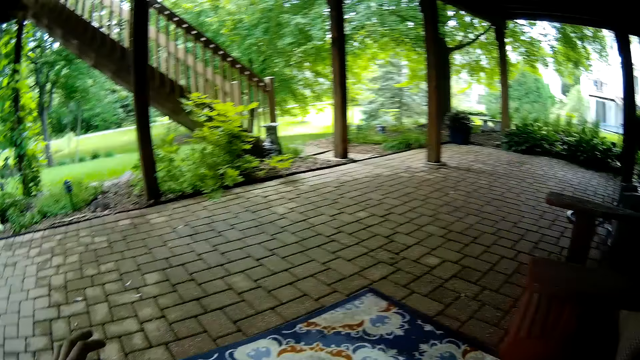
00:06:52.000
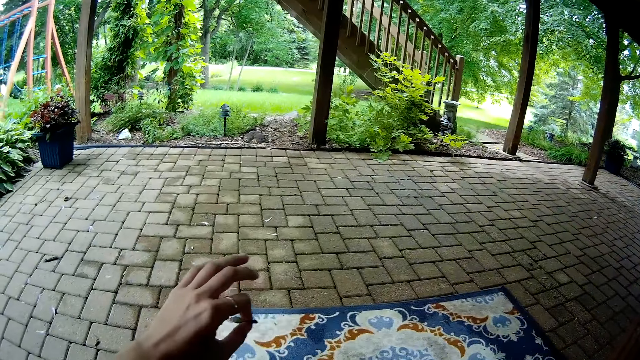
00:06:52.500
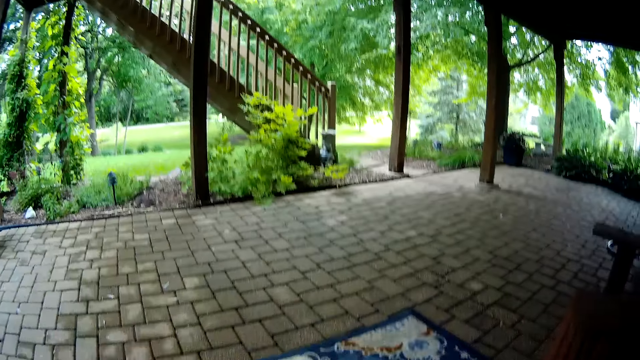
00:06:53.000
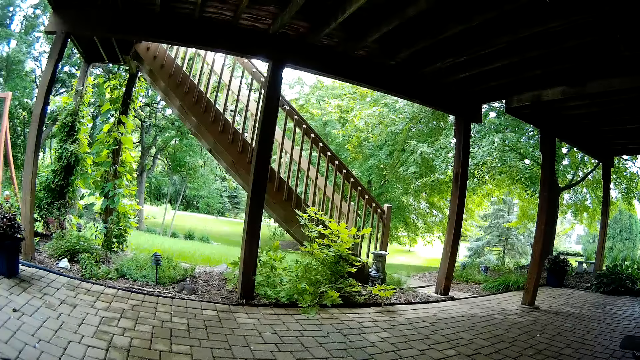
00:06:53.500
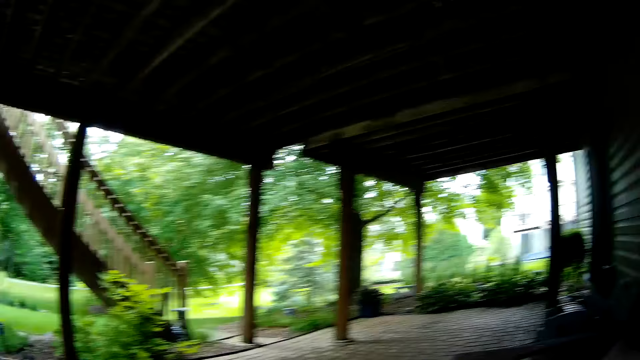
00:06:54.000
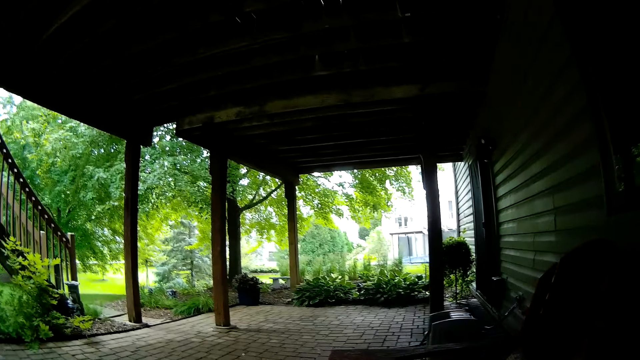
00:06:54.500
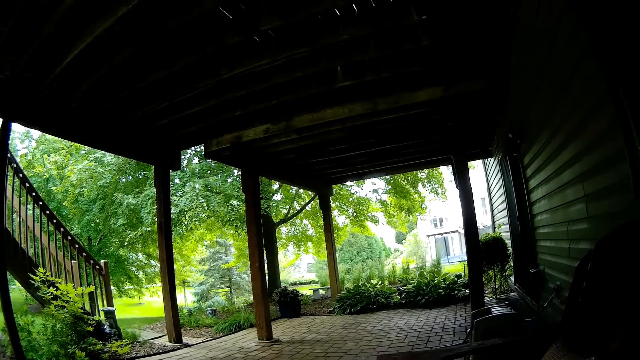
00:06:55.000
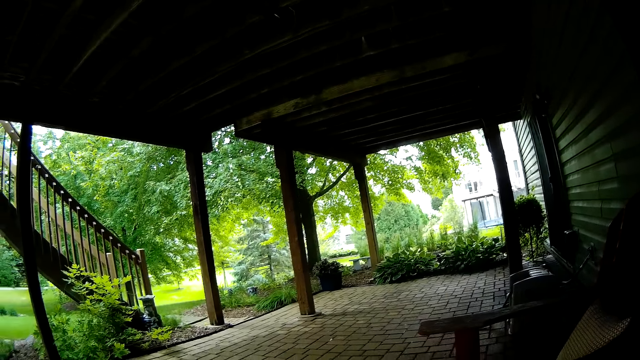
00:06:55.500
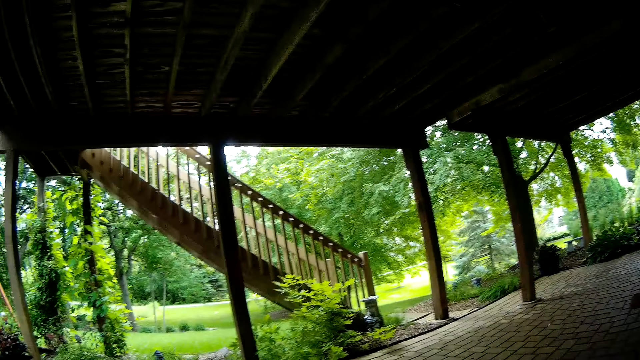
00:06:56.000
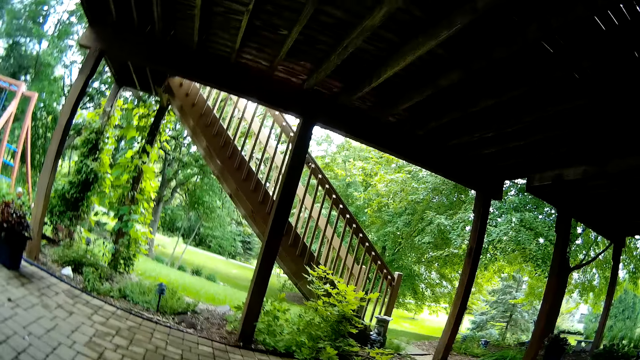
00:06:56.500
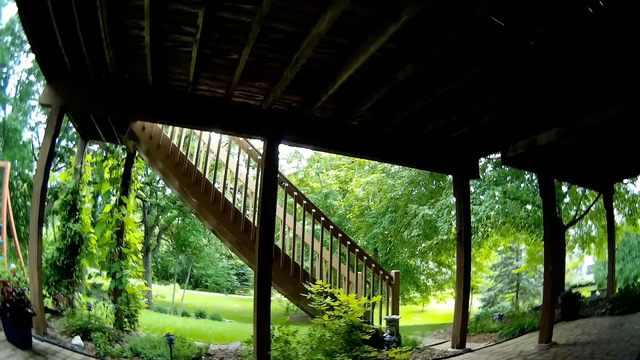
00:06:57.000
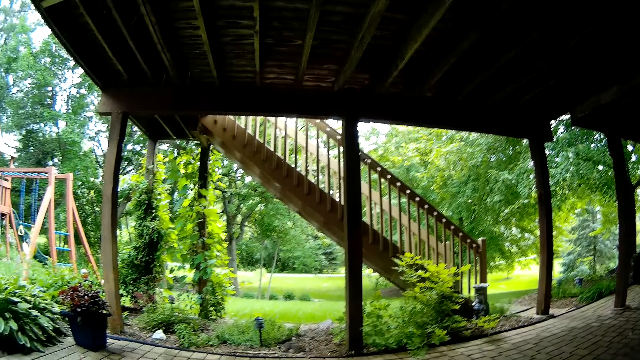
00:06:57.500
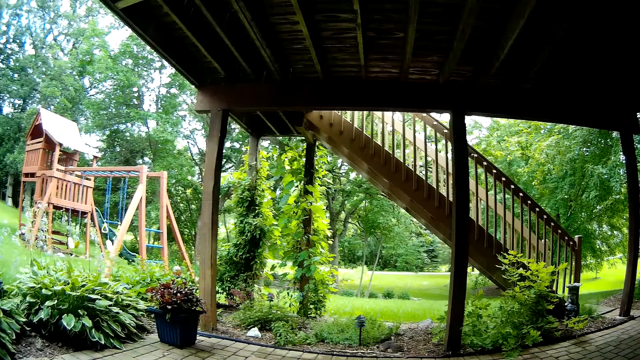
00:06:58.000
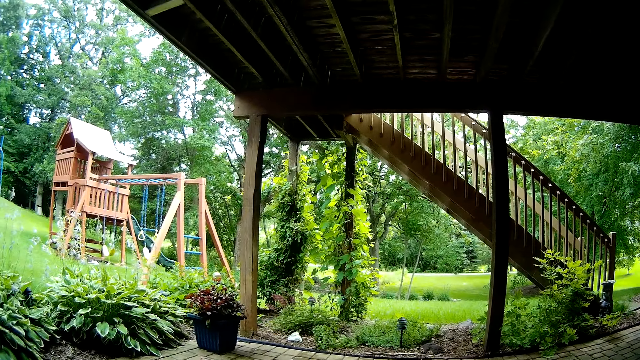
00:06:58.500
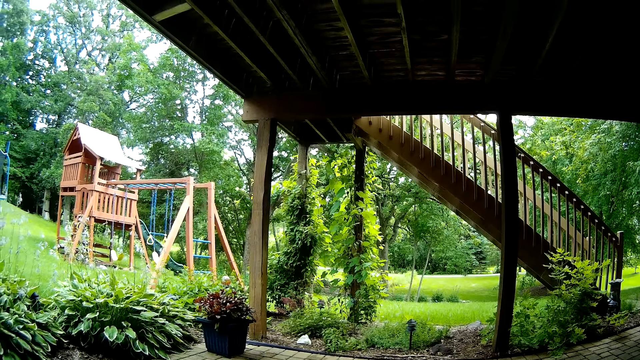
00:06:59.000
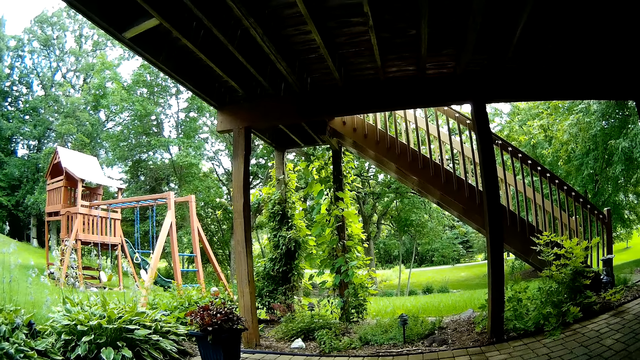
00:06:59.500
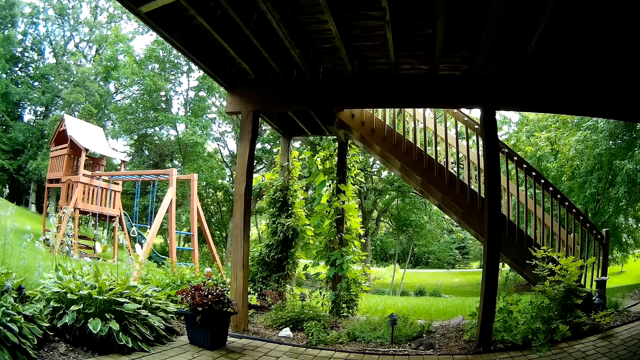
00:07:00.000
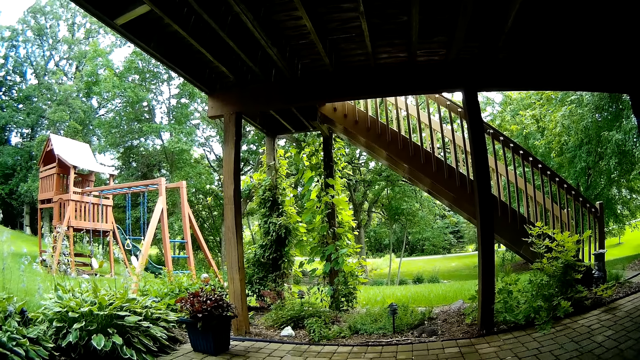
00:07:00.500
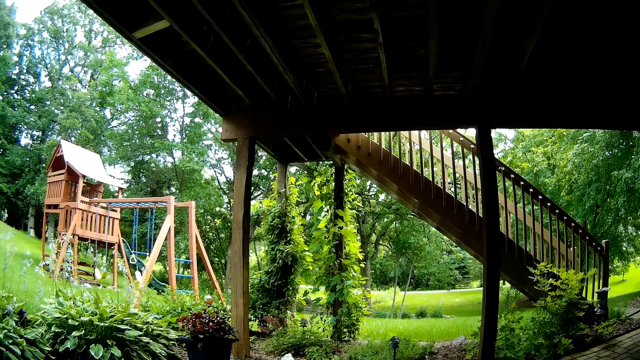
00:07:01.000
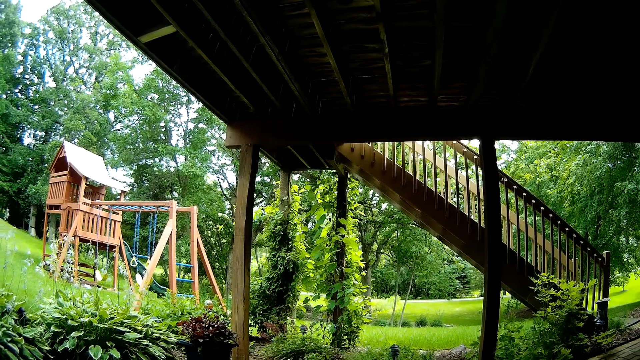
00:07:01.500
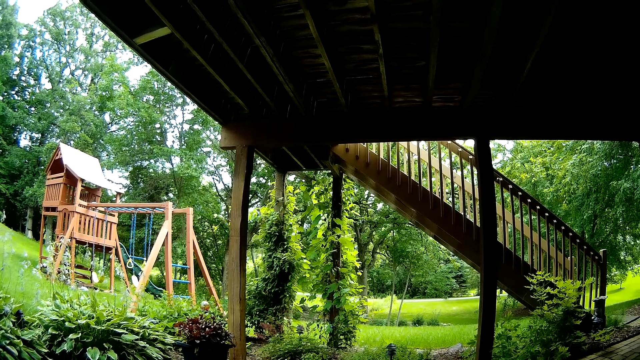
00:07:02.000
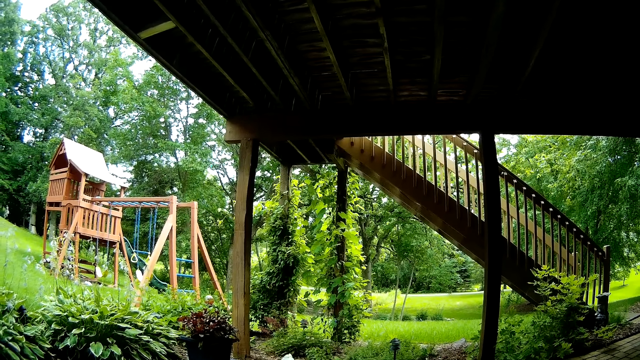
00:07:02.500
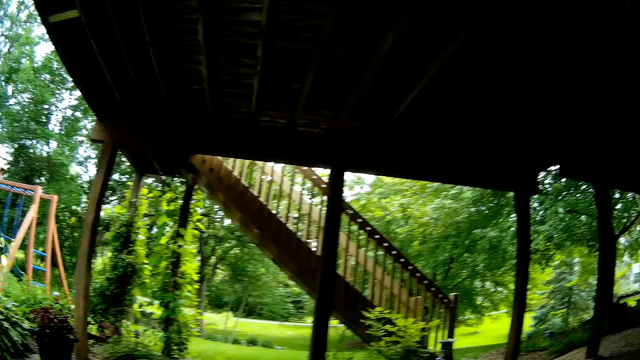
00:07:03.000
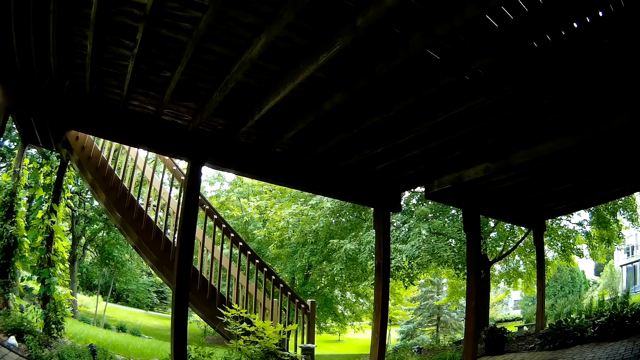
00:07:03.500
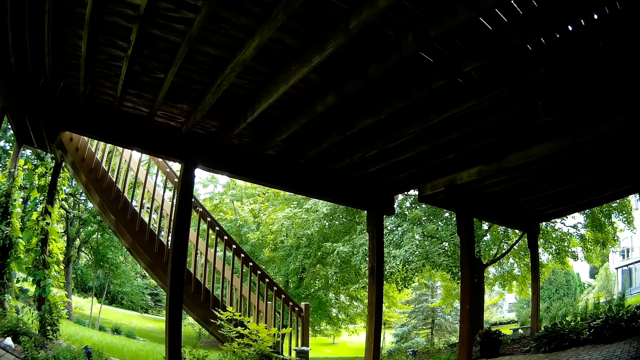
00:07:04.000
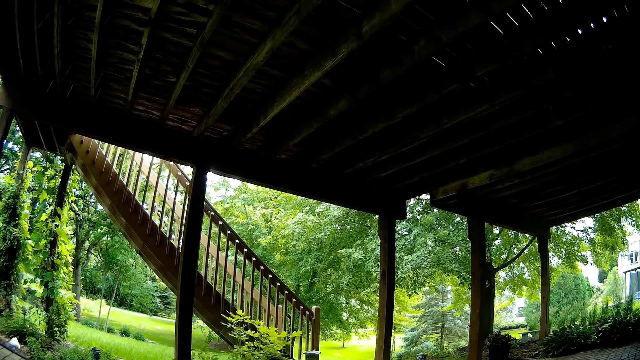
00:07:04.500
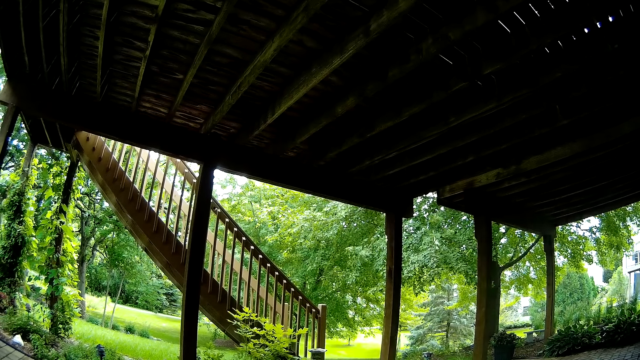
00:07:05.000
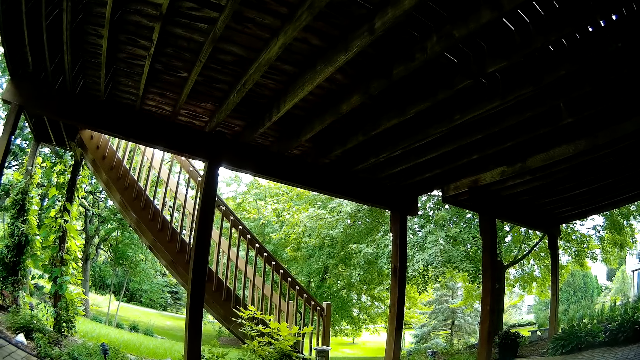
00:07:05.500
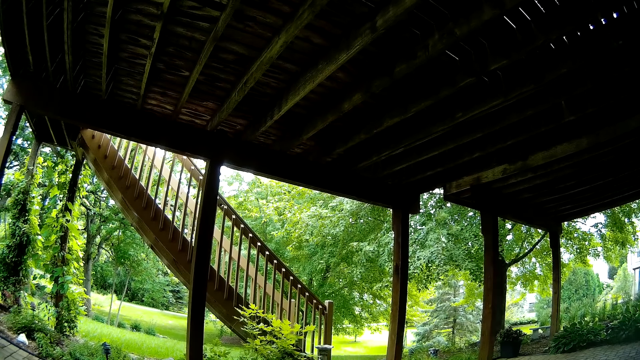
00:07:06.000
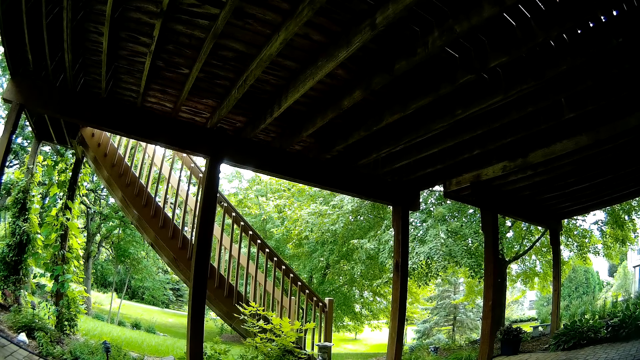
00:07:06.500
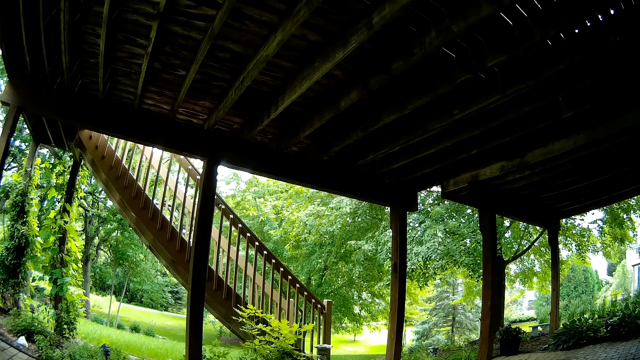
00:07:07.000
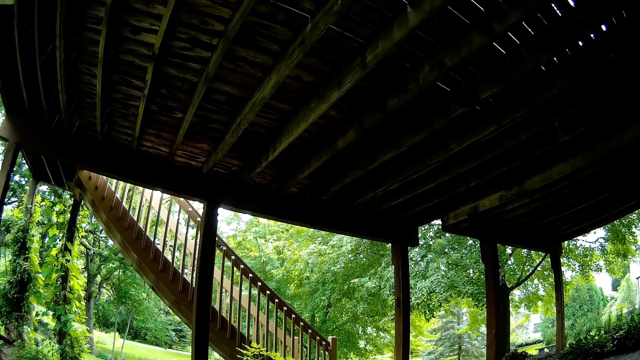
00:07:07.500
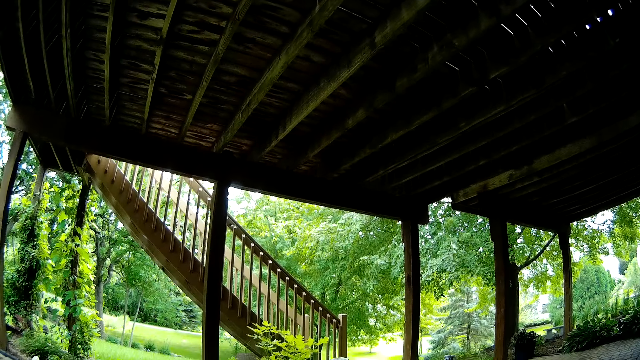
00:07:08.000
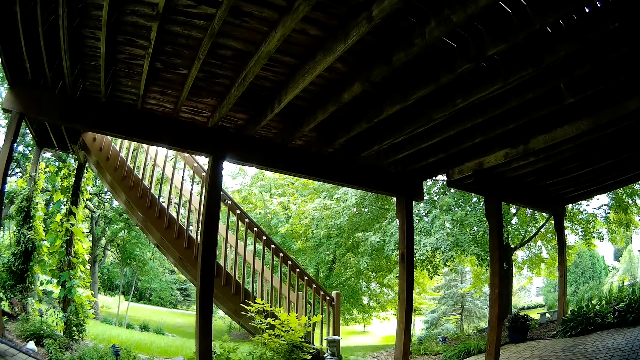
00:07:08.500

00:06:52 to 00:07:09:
The camera wearer holds a cigar in the left hand. They hold the cigar in the left hand again.

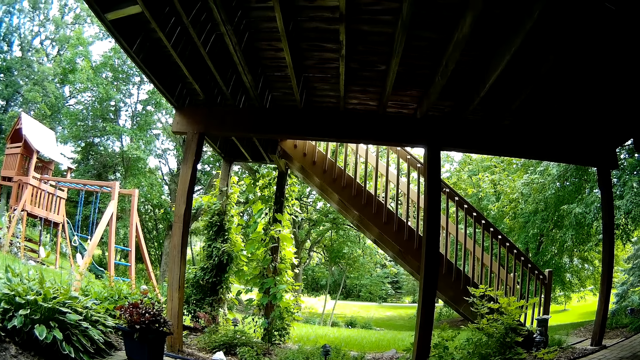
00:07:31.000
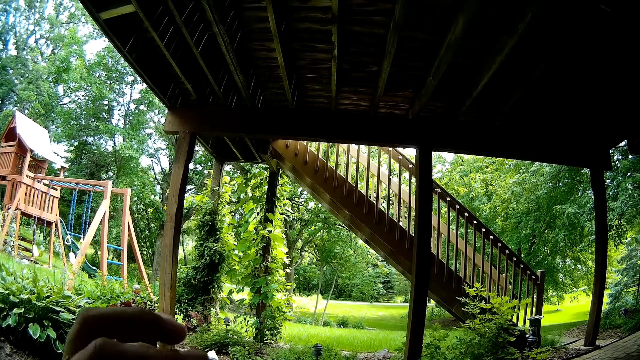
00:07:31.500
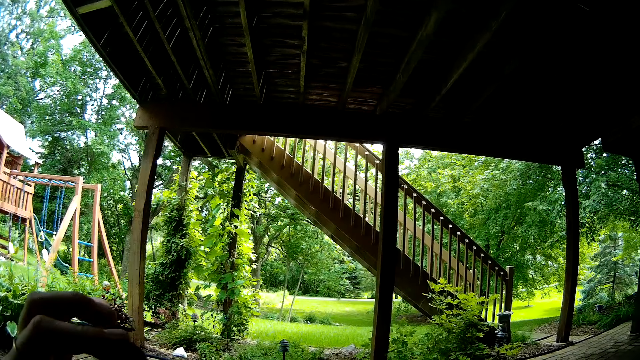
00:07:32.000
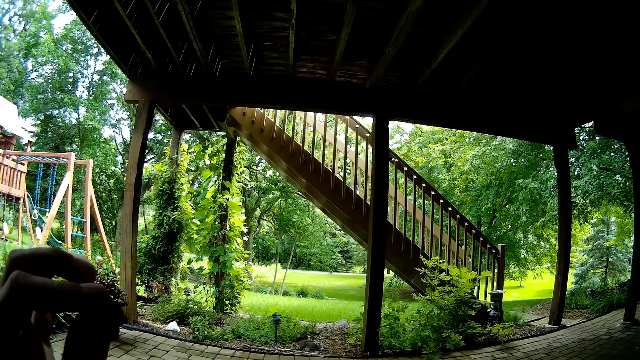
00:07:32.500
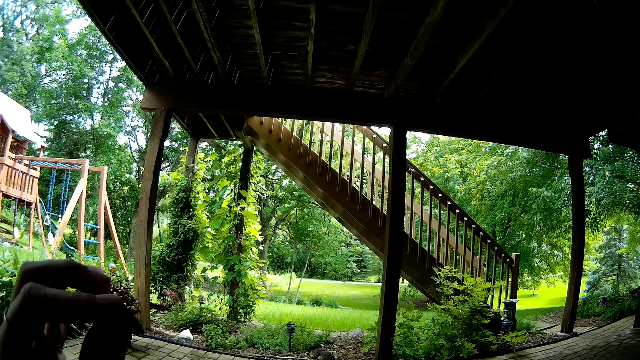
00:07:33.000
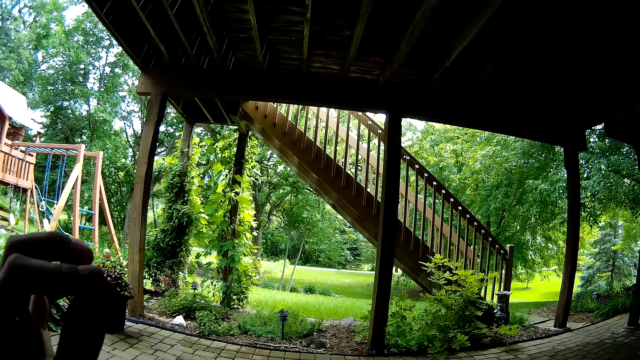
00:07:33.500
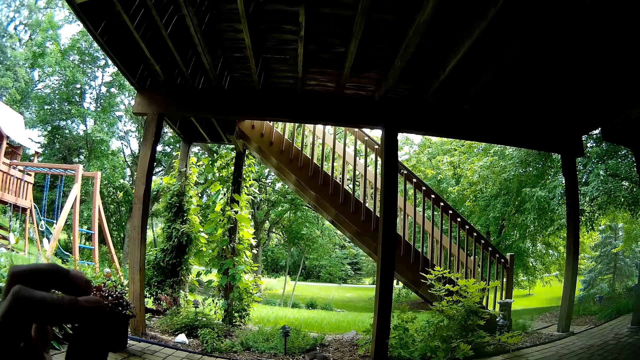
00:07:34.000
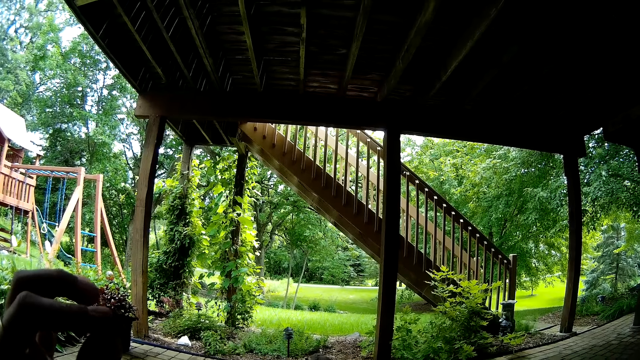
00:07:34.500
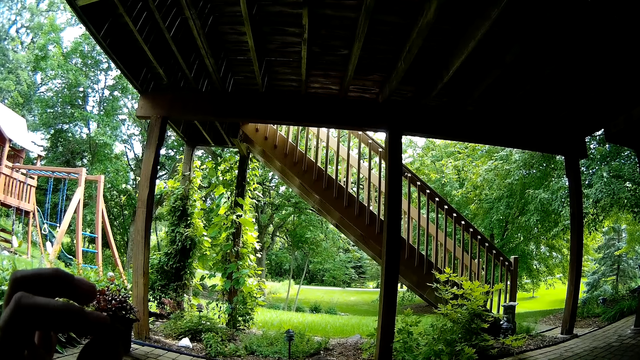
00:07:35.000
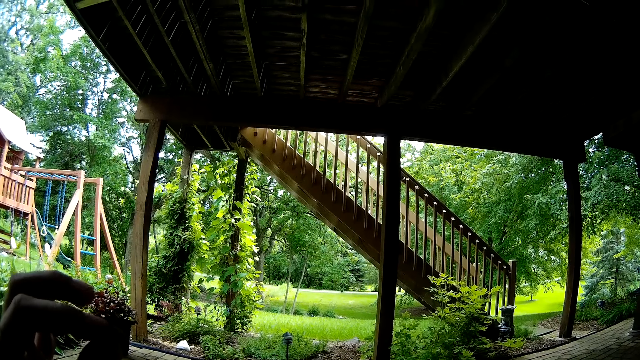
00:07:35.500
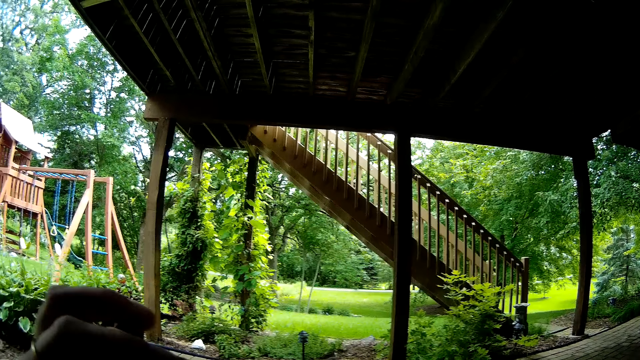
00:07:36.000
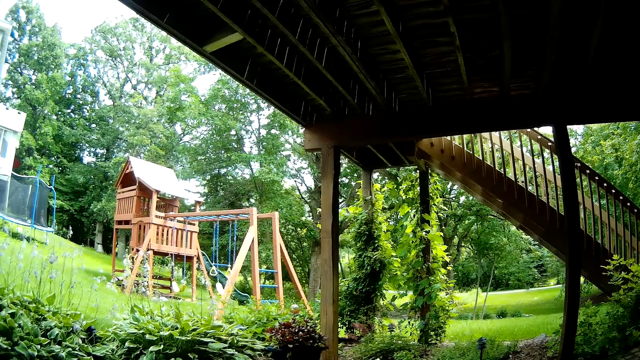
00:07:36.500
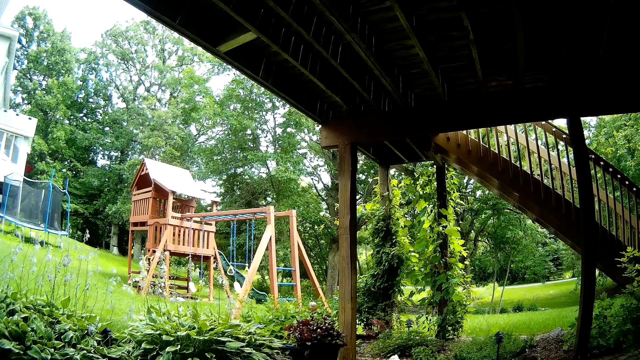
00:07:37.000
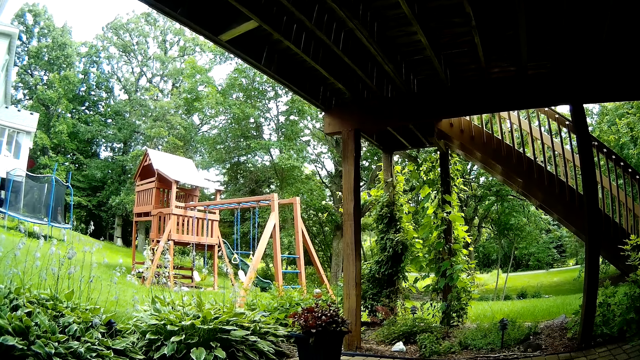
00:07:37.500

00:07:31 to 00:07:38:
The camera wearer smokes the cigar in her left hand. She lifts up the left hand and holds the cigar in the left hand.
